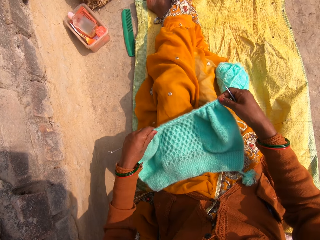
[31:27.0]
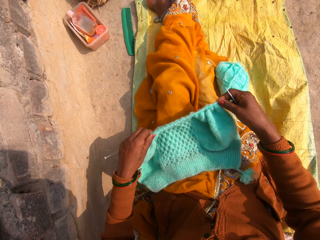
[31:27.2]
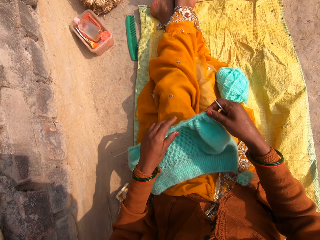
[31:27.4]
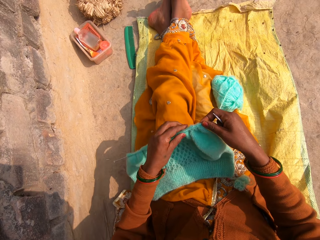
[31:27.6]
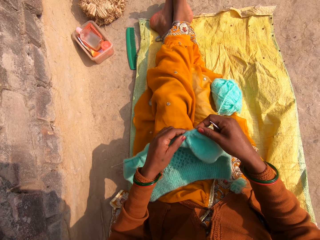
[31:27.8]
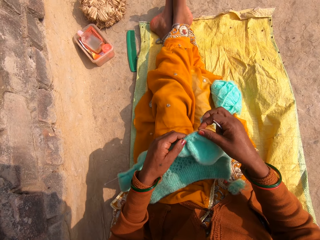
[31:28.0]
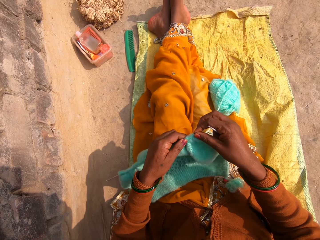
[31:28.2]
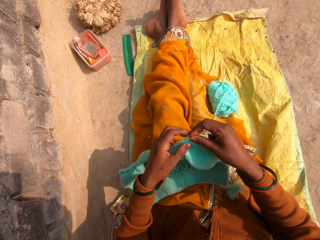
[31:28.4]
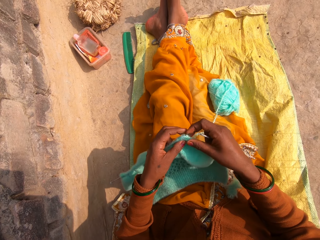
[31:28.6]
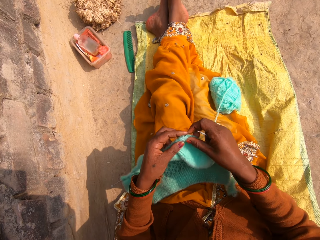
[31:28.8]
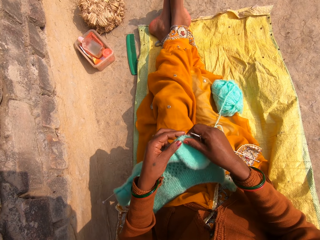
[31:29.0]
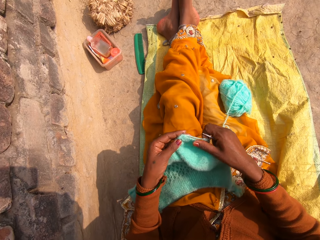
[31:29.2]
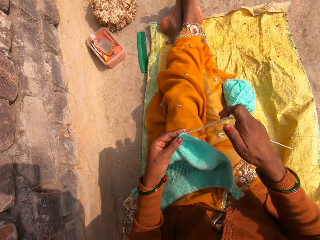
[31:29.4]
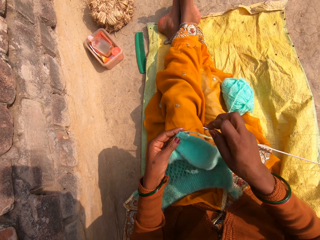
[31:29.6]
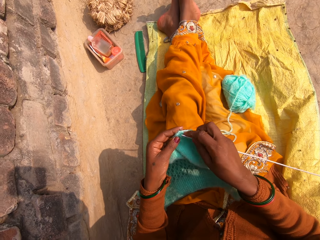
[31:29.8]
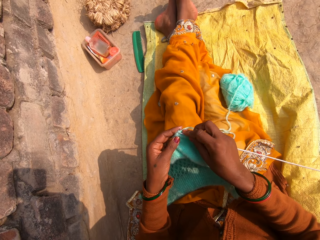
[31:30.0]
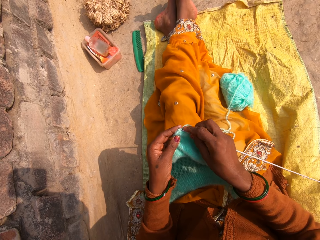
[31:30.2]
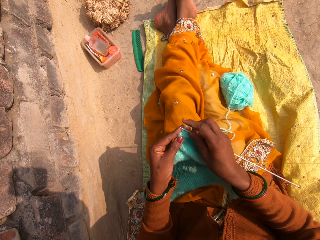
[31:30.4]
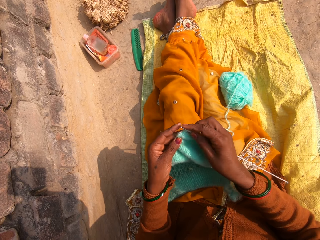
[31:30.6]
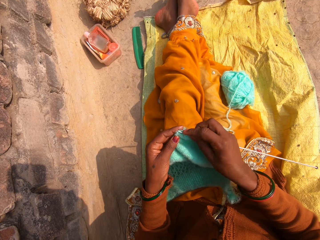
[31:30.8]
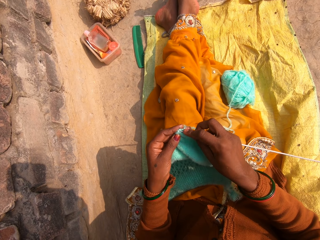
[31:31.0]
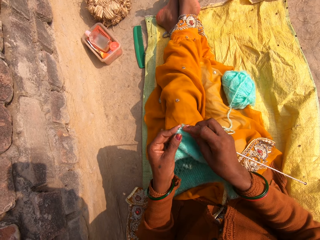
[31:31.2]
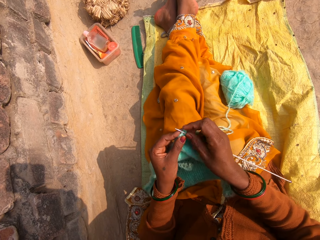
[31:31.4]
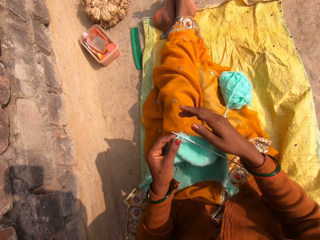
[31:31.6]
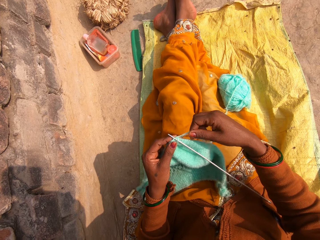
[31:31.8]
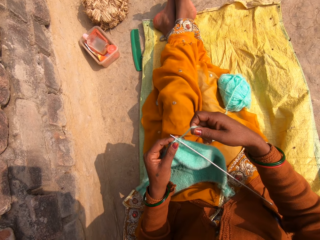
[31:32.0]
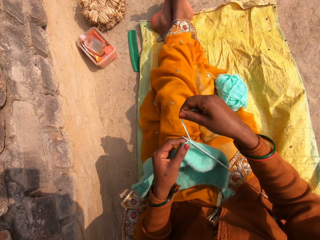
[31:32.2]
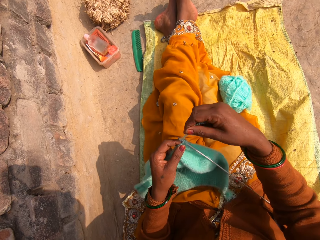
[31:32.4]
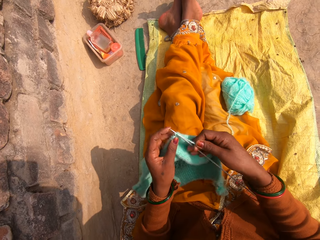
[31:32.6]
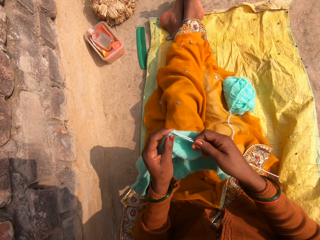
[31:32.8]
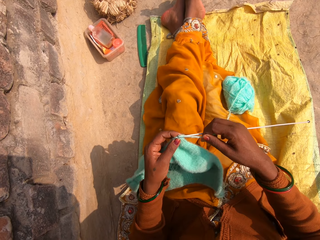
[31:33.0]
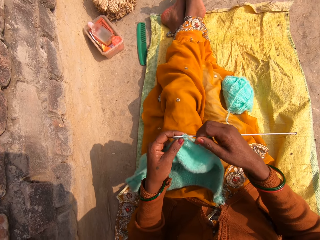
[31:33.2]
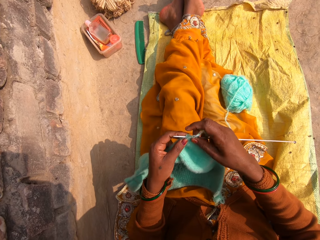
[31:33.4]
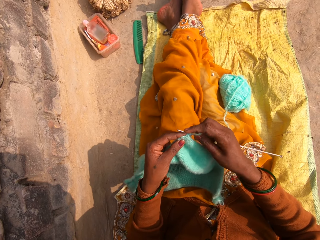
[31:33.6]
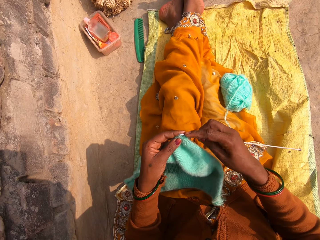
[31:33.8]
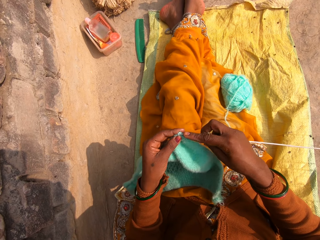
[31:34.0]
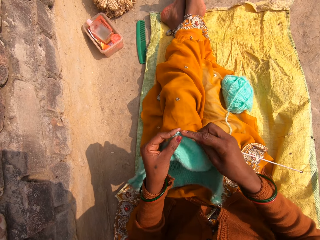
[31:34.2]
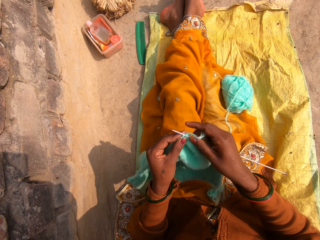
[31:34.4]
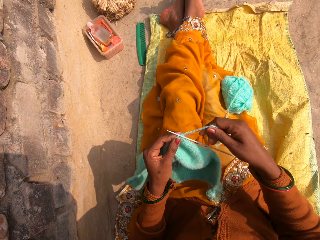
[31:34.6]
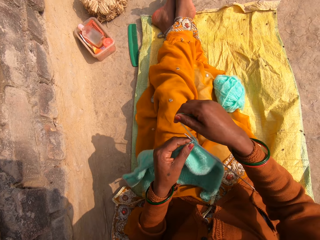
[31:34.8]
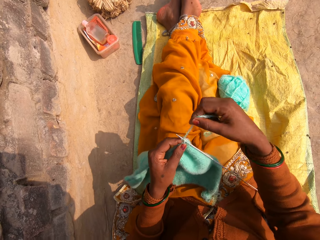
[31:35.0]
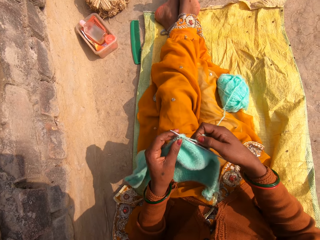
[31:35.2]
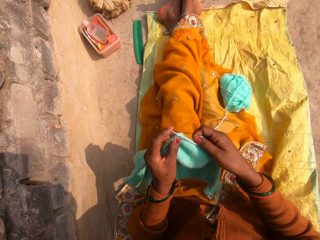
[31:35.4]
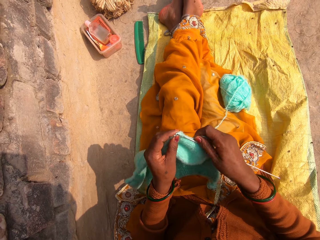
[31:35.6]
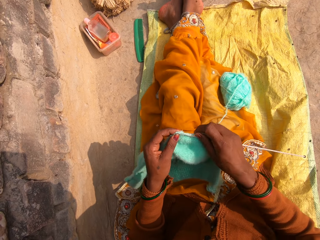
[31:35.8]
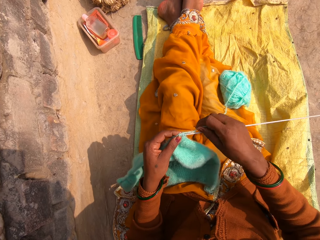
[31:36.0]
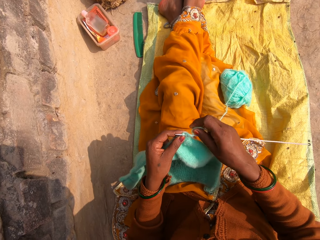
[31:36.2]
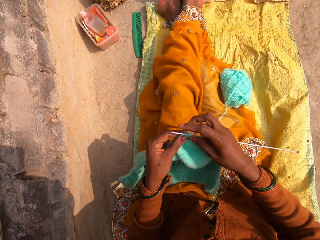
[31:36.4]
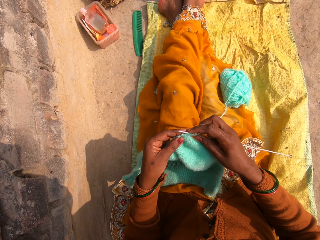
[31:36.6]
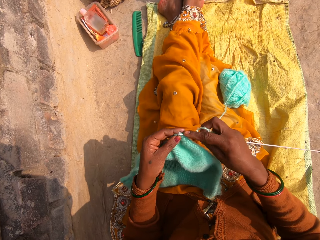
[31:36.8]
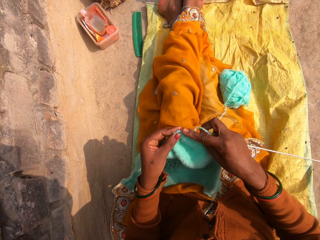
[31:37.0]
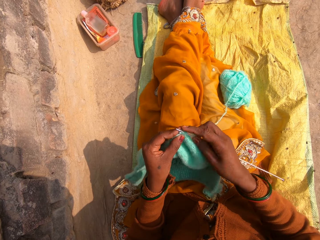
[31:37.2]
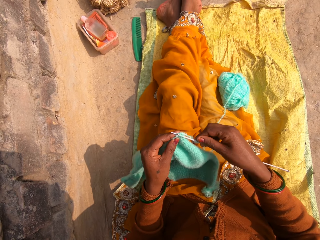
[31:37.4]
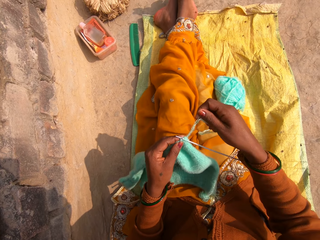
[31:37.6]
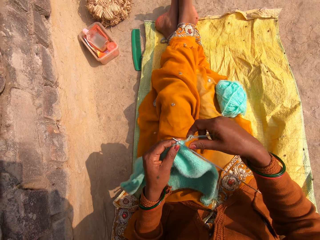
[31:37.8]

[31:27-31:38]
The camera wearer adjusts the fabric on the crochet. They knit the ribbing stitch with a crochet hook. They insert the crochet on the fabric, round the wool on the crochet, and knit the fabric. They round the wool on the crochet and knit the fabric.

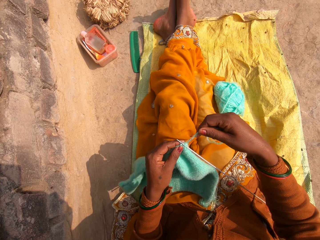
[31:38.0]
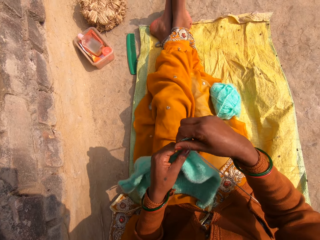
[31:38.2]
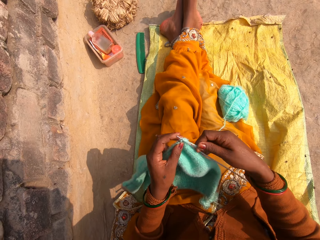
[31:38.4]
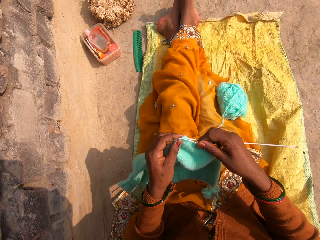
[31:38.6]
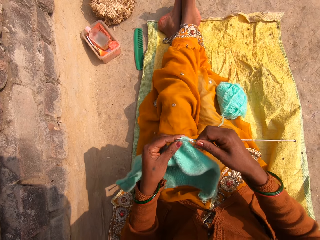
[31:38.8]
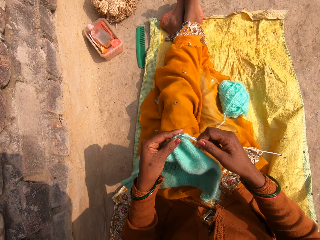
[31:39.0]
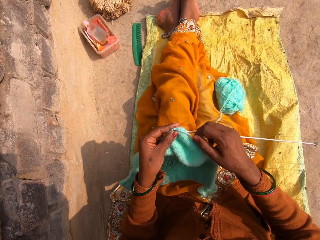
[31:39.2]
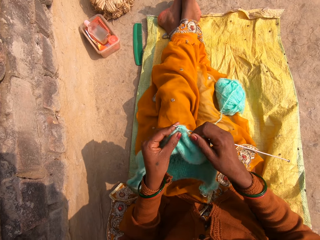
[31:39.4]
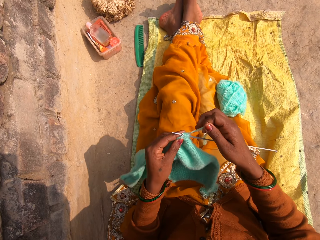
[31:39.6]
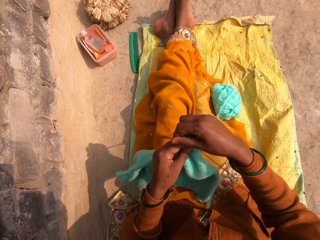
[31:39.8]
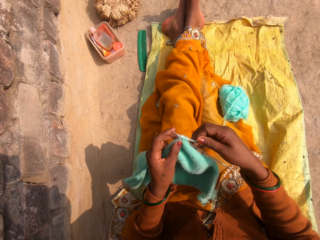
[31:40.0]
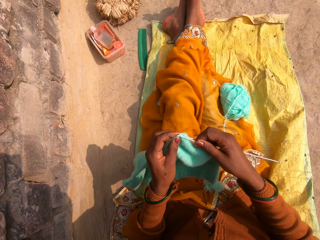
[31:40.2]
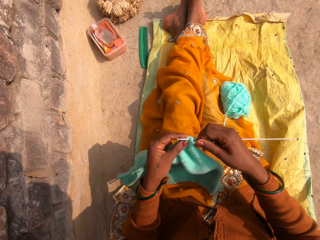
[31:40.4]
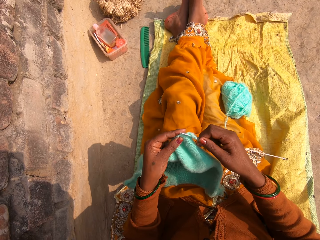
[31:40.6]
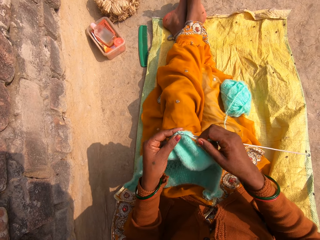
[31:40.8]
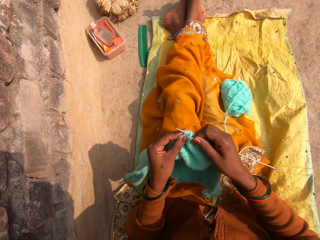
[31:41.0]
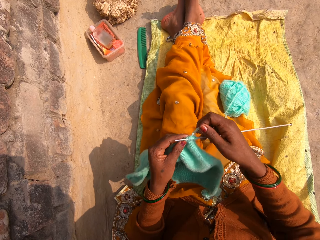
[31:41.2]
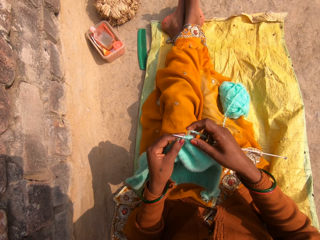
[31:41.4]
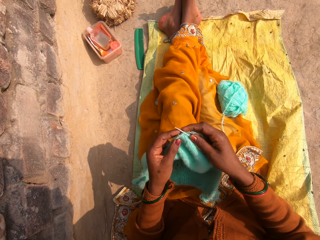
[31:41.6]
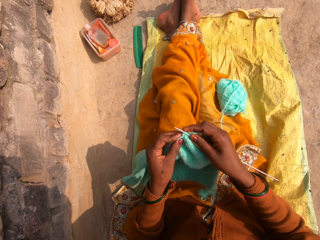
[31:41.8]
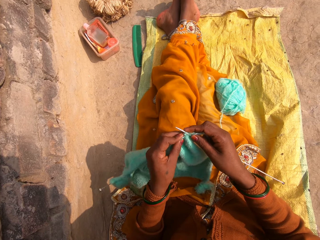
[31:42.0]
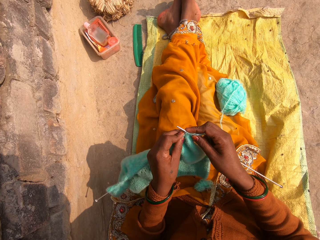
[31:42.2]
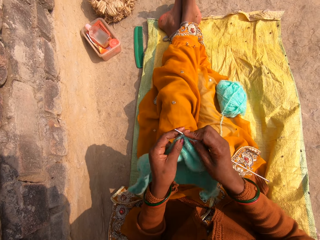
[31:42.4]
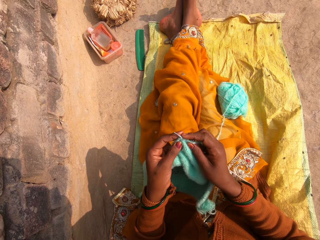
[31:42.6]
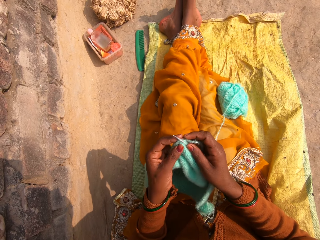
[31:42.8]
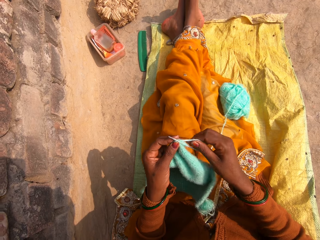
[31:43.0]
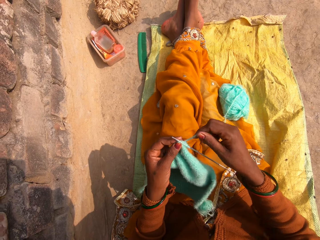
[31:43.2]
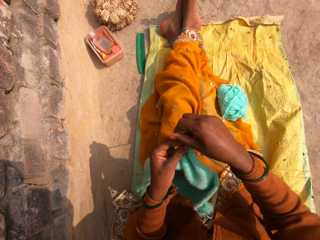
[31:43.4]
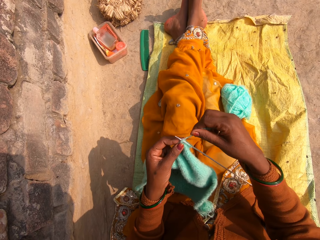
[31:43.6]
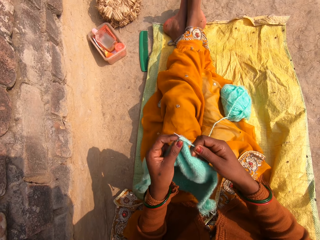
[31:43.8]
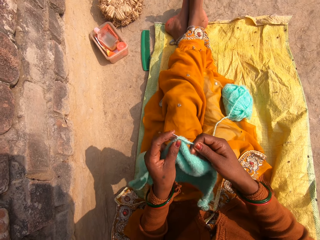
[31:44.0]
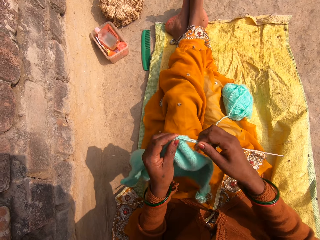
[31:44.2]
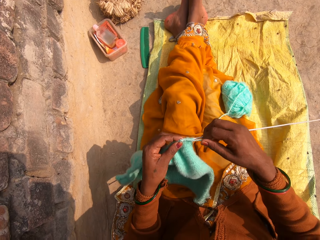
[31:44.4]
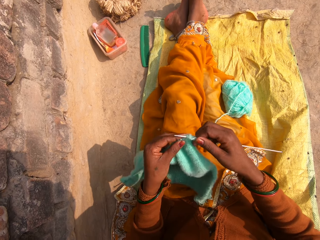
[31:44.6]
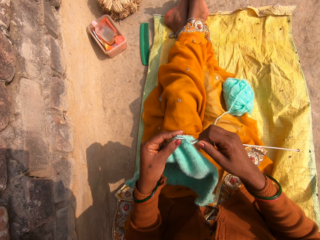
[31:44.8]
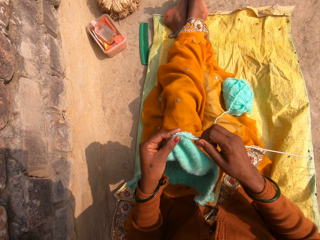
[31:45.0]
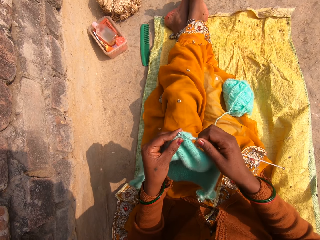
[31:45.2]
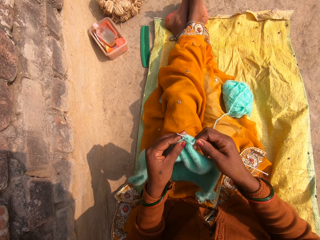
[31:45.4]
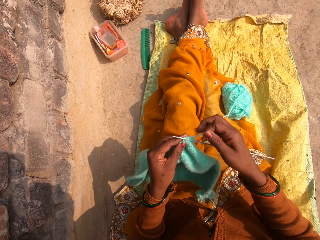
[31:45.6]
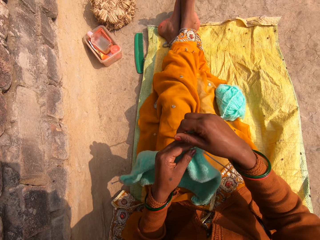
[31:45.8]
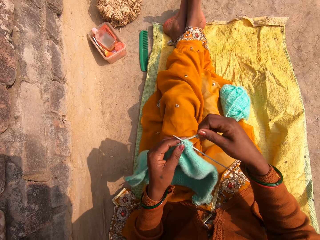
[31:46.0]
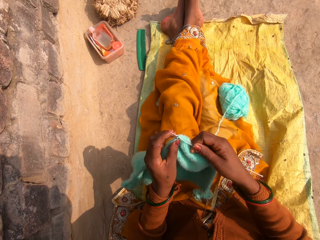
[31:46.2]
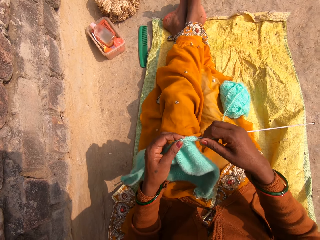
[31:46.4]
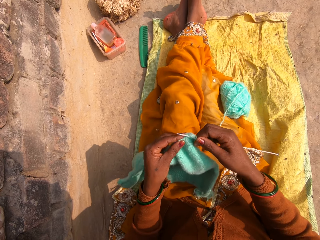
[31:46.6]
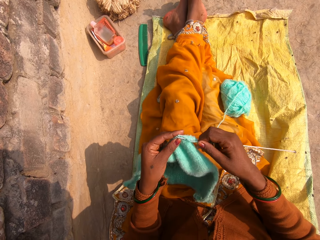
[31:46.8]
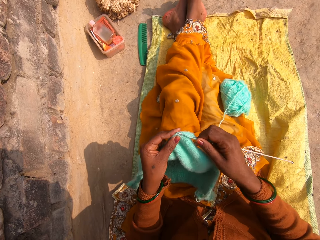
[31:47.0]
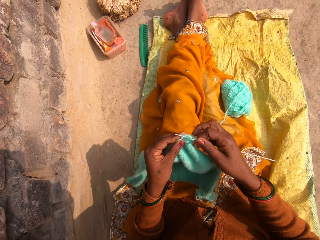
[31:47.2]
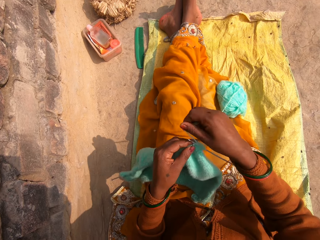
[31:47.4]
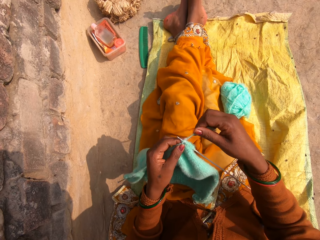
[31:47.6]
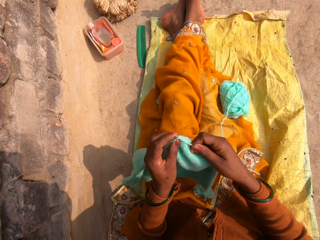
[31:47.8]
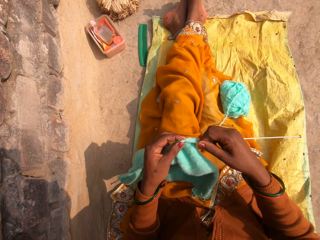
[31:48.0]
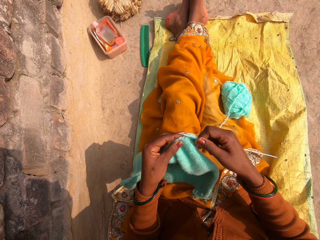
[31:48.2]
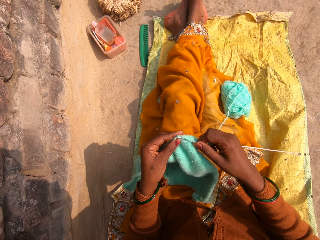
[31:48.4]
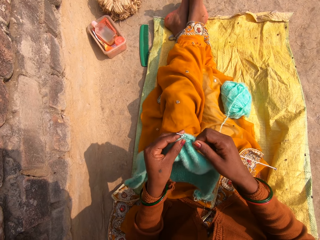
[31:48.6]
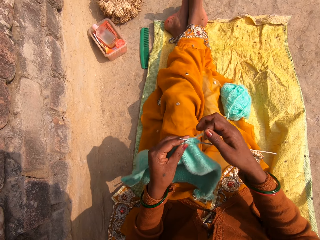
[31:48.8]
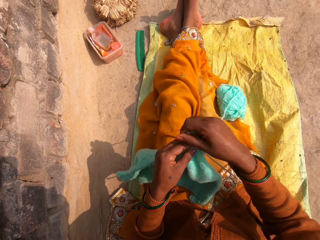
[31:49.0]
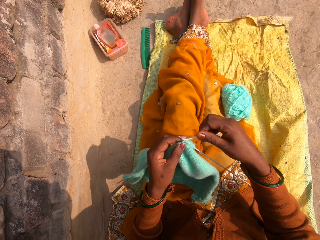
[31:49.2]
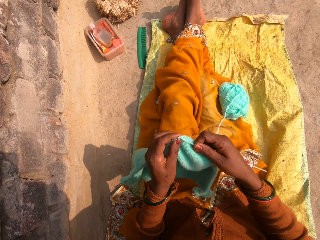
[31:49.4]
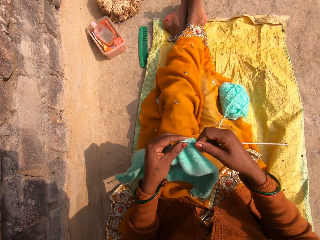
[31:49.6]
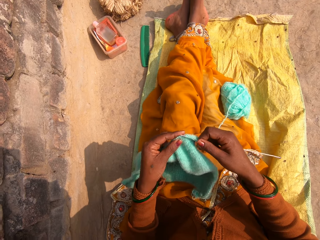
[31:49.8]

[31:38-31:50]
The camera wearer rounds the wool on the crochet and knits the fabric. They round the wool on the crochet and knit the fabric. They round the wool on the crochet and knit the fabric.
